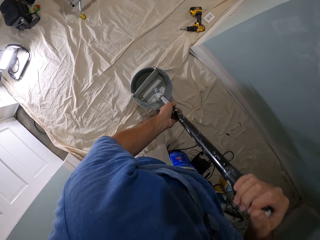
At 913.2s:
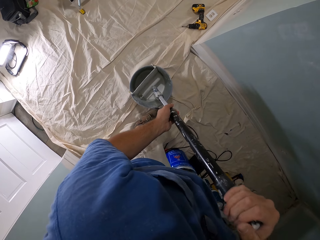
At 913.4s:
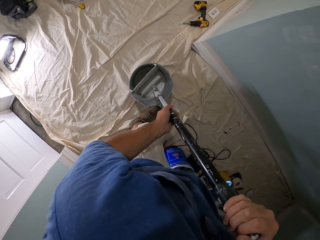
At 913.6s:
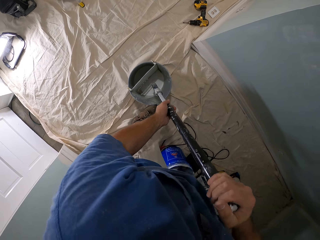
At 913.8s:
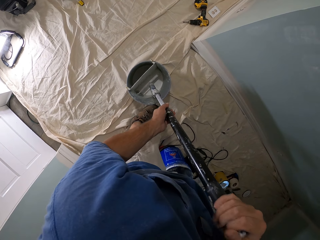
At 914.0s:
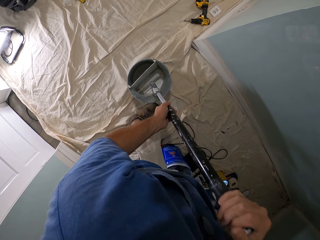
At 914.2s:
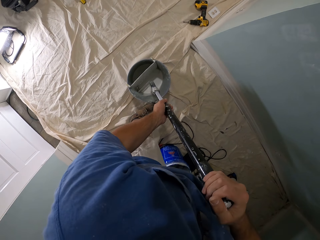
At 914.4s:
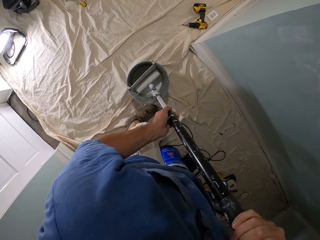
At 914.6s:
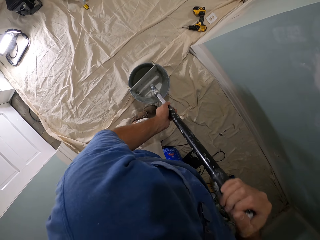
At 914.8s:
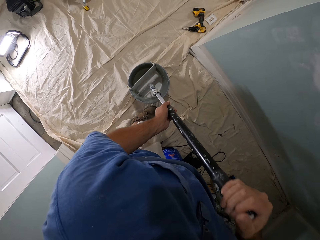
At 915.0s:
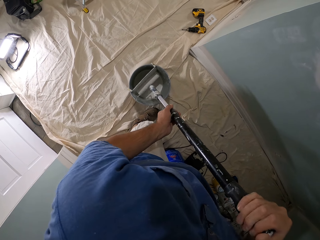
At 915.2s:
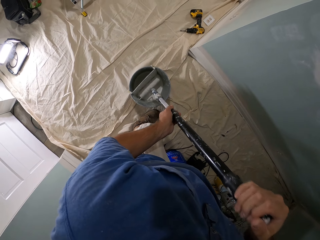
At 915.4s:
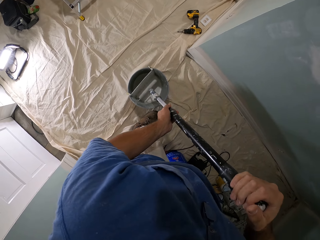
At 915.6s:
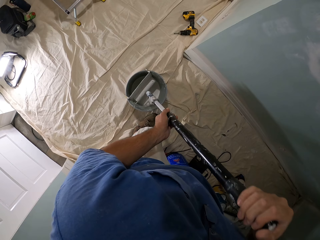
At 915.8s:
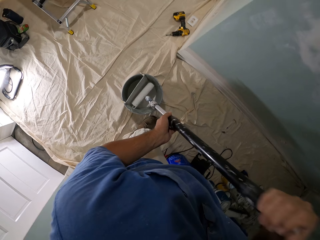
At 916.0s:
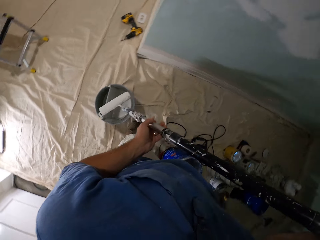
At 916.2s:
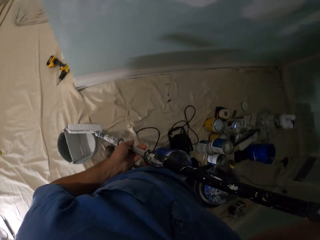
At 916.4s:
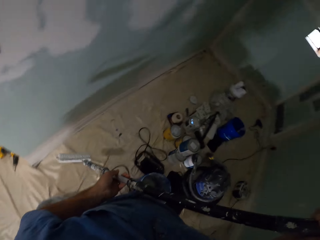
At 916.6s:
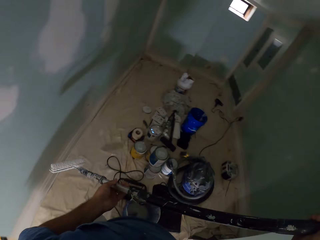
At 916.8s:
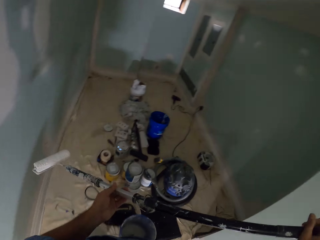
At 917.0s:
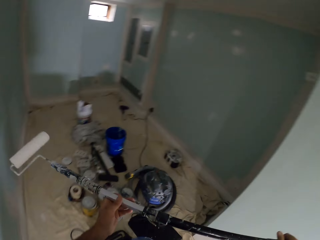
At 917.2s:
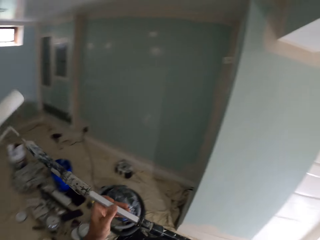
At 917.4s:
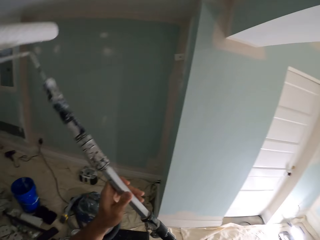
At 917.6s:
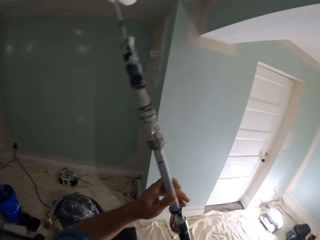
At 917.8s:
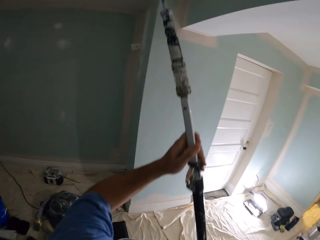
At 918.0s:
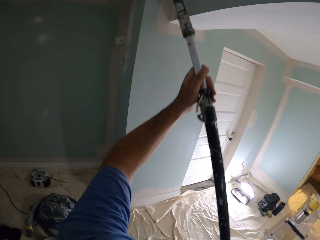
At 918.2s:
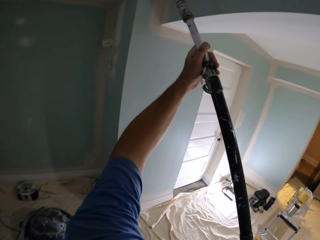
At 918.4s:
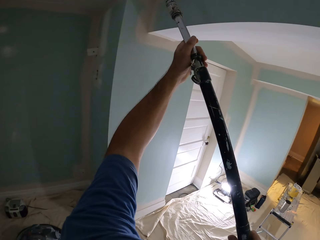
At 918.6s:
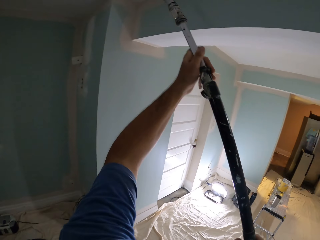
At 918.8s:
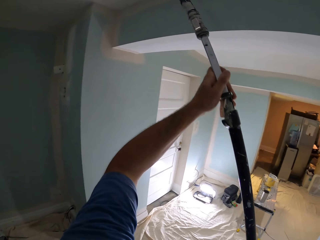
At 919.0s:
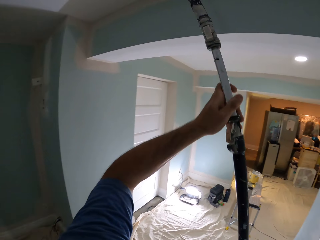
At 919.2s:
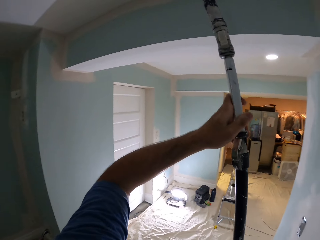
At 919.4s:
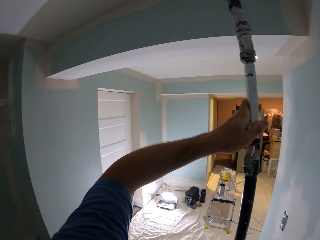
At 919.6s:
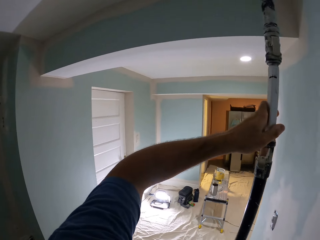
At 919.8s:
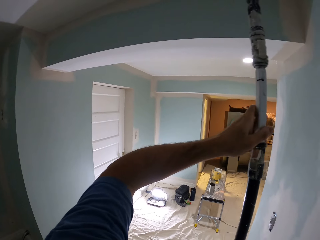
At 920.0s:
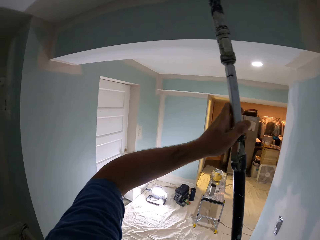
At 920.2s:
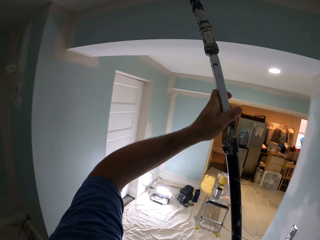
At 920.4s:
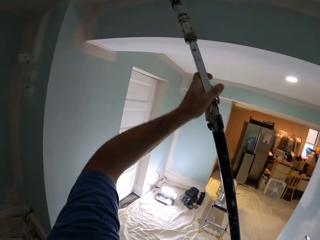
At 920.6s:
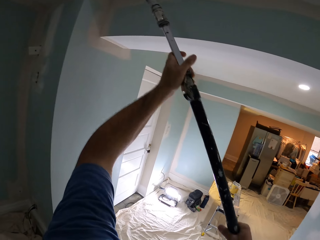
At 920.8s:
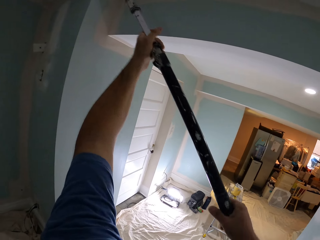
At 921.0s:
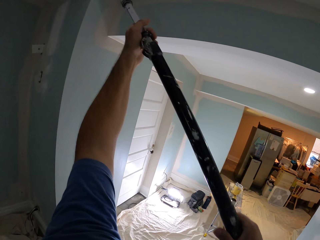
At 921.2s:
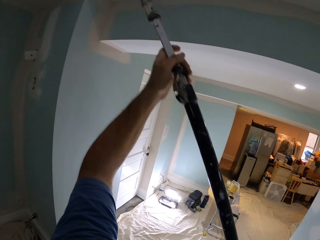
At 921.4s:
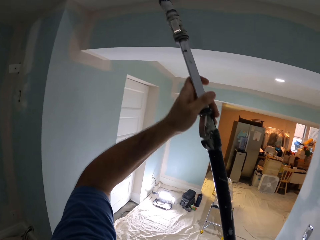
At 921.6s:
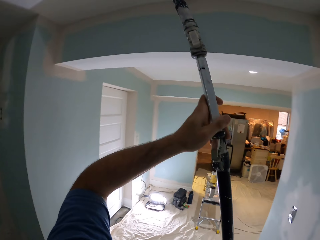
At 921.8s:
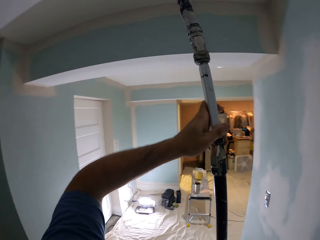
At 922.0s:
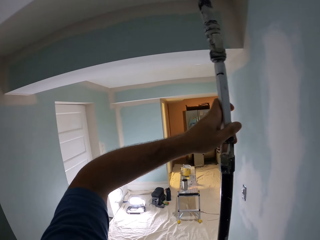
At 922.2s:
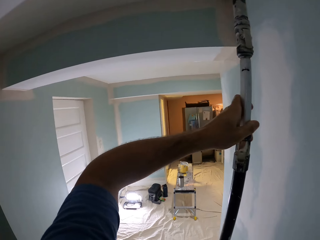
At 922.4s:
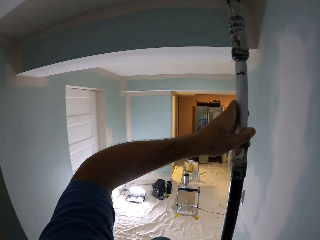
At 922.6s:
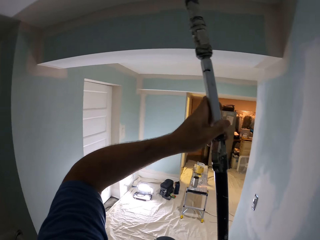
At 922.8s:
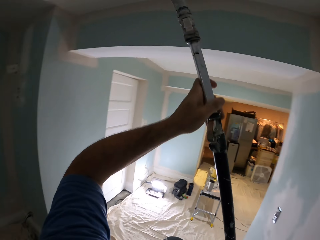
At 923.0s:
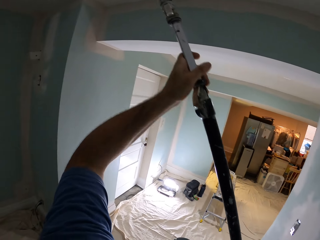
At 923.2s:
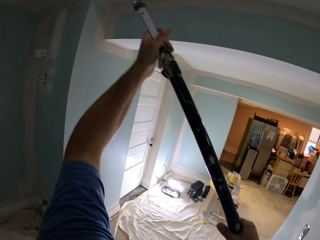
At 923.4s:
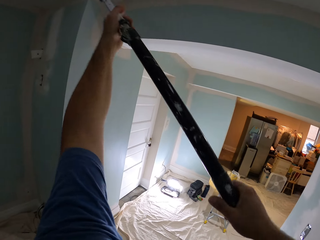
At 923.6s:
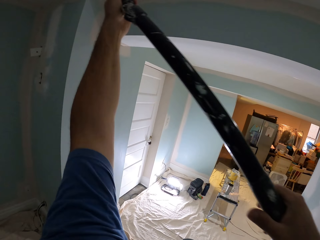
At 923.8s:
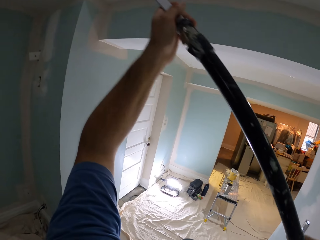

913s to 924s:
The camera wearer dips the long paint roller into the paint bucket. They lift the paint roller to a ceiling of a room. They paint the ceiling with the long paint roller in a right left direction continuously.

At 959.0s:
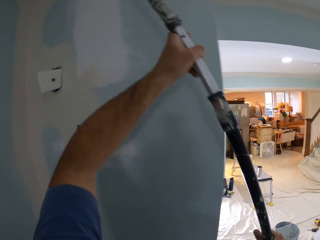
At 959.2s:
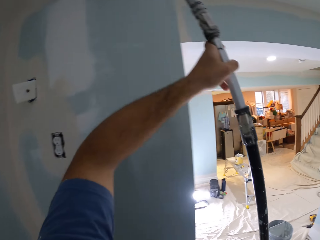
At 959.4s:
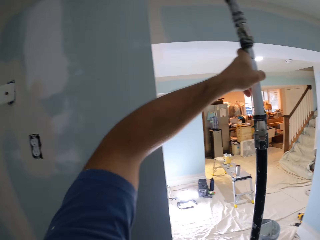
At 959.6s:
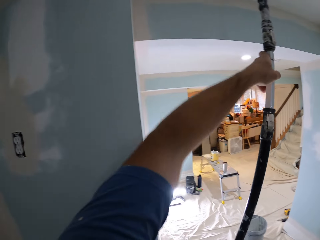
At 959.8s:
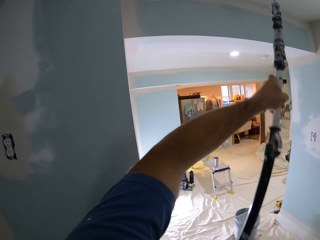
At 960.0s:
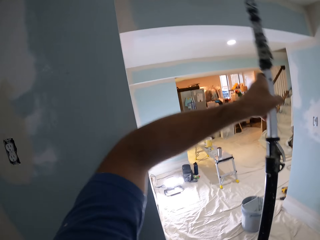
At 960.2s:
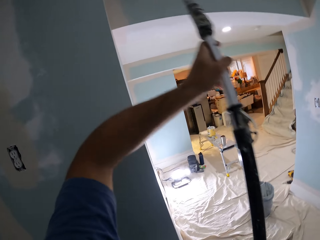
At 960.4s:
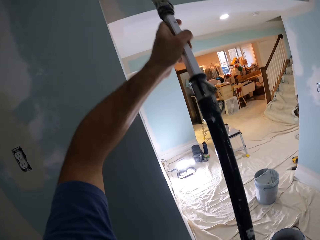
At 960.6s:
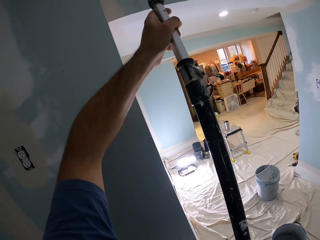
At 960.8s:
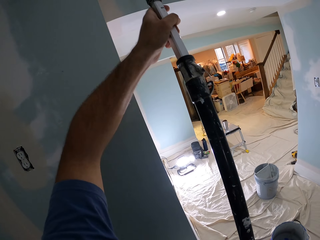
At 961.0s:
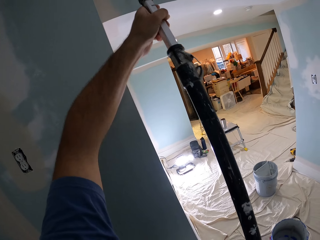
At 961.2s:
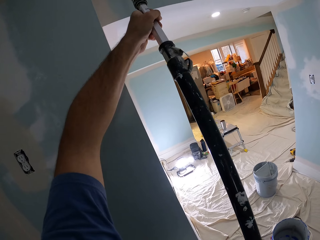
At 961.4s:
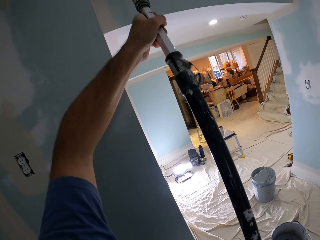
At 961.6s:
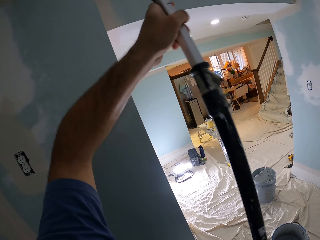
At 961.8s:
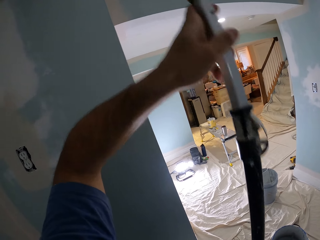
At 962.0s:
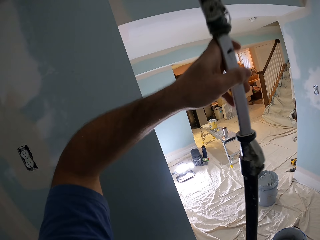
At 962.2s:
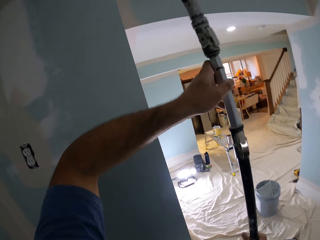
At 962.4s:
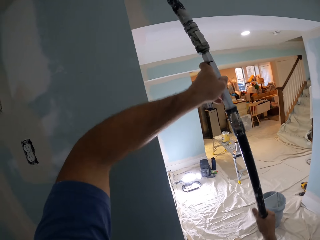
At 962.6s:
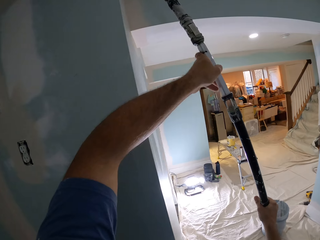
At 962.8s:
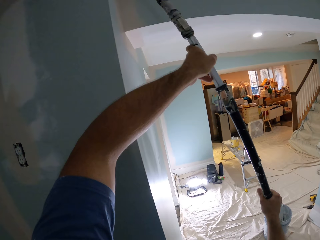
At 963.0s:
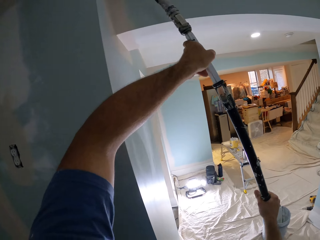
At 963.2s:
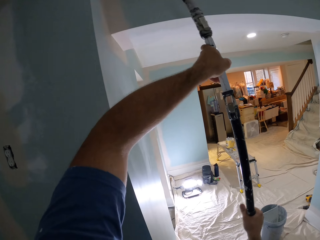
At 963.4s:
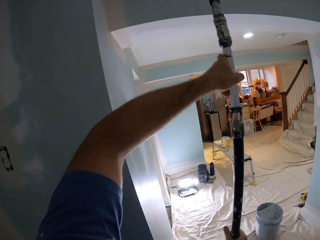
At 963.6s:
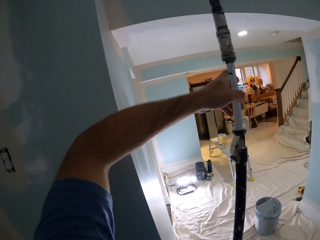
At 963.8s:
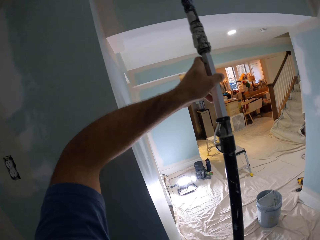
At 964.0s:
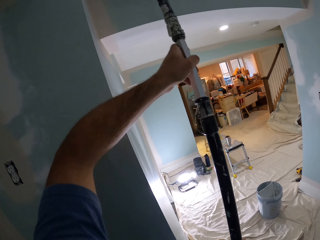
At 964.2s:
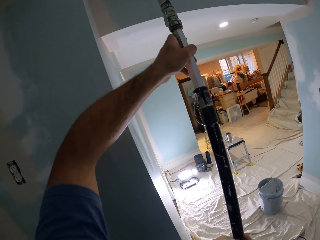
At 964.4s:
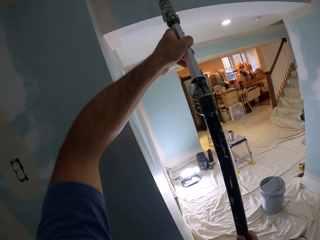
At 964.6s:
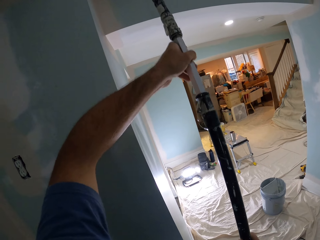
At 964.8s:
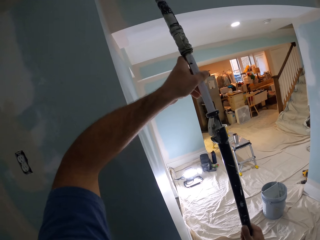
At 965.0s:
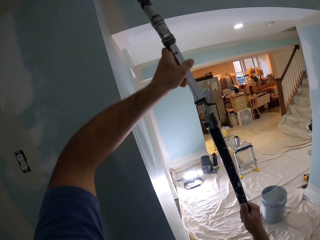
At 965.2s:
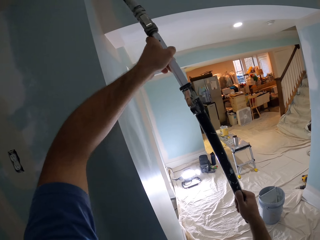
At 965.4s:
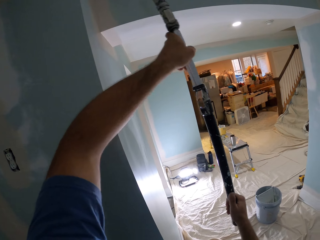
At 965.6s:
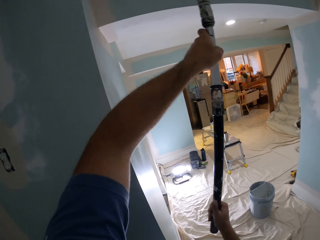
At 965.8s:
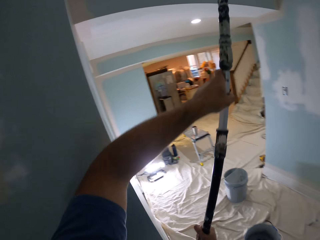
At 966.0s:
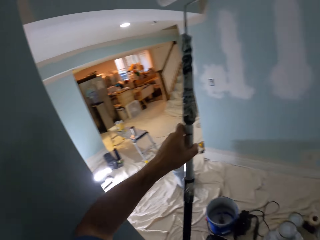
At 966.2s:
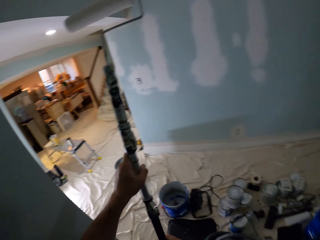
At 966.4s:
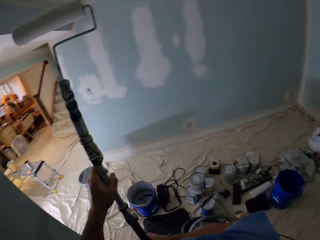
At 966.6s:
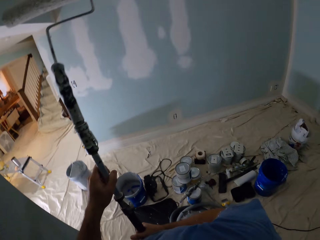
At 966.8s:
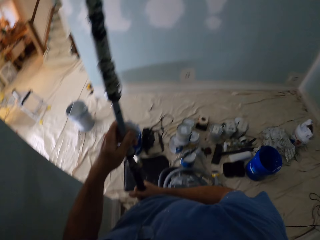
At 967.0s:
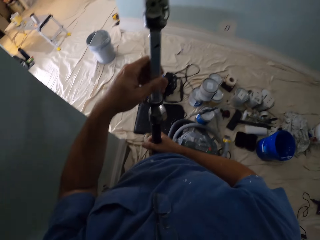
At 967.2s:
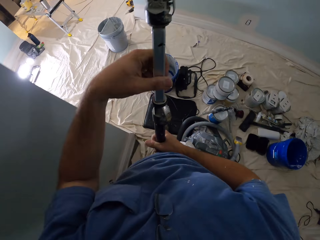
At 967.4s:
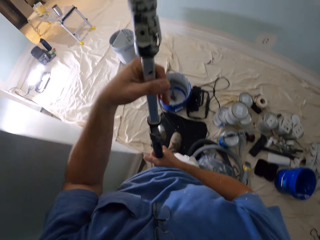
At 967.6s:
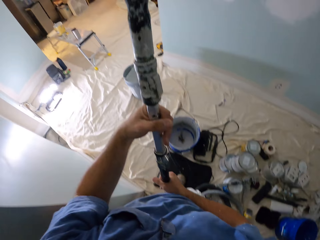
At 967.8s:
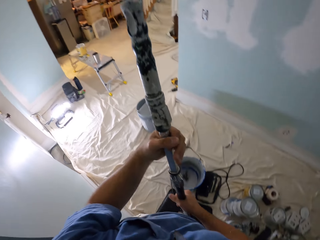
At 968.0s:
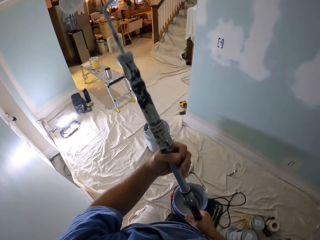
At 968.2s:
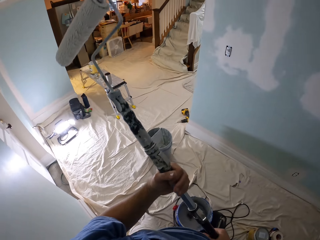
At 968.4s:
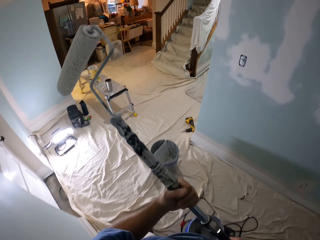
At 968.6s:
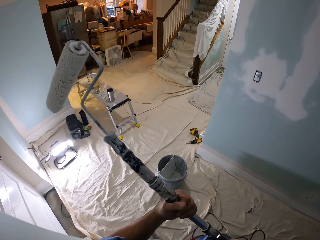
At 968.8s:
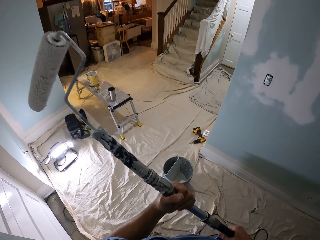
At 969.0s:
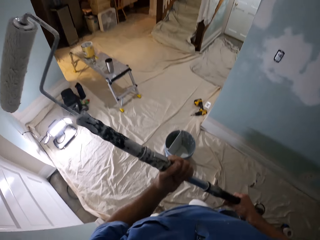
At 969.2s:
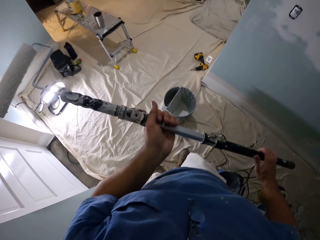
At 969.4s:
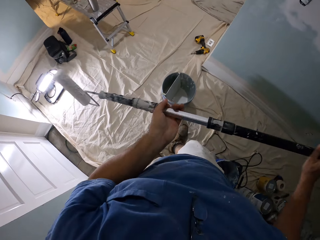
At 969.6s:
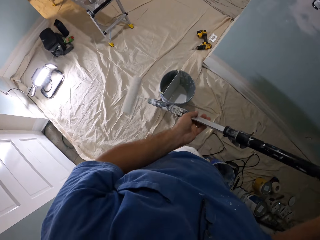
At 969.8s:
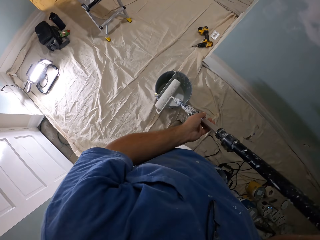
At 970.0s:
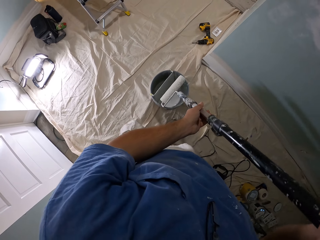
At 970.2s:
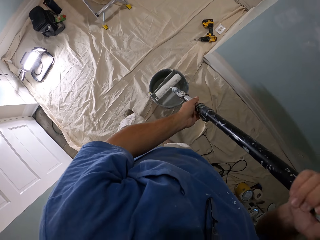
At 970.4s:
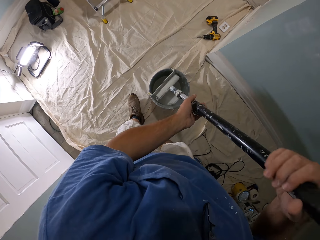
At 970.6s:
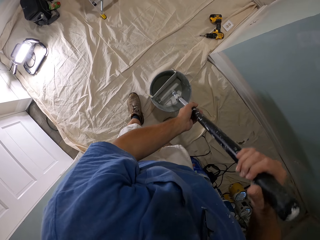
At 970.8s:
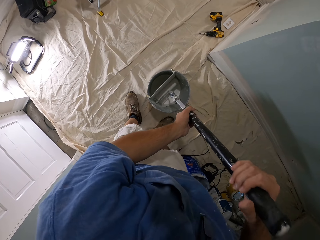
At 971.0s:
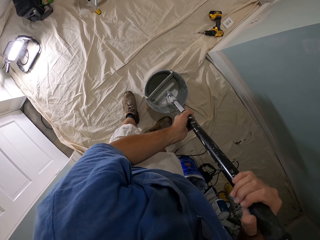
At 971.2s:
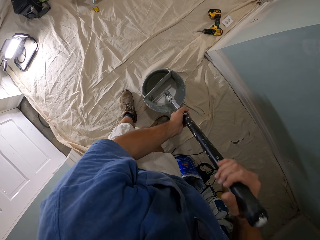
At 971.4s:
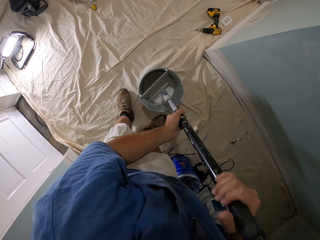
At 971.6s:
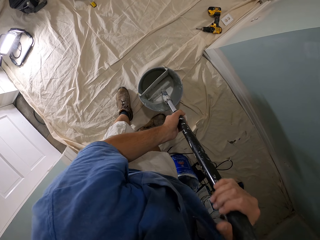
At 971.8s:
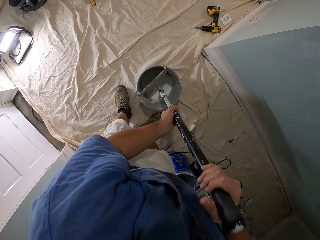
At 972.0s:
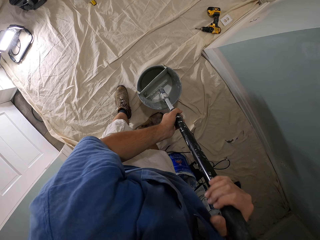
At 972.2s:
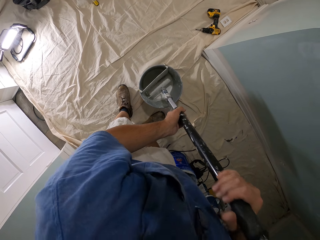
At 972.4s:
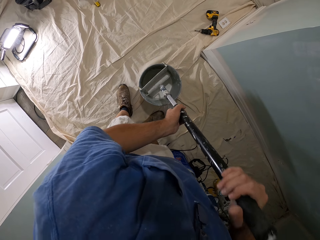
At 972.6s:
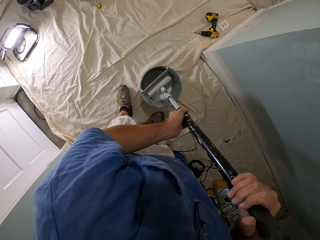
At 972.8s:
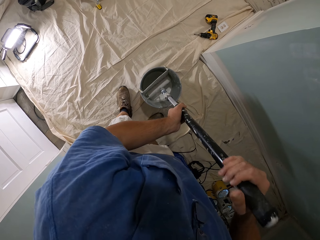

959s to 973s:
The camera wearer paints a ceiling of a room in a front back direction continuously. They lower the paint roller vertically. They walk towards the paint bucket at the entrance. They dip the long paint roller into the paint bucket.
